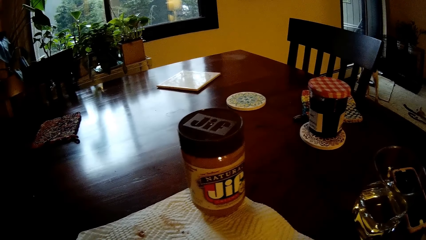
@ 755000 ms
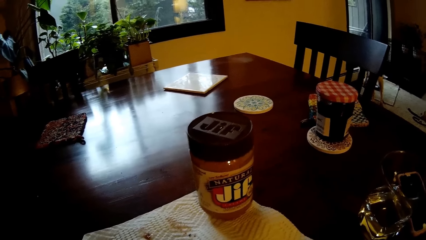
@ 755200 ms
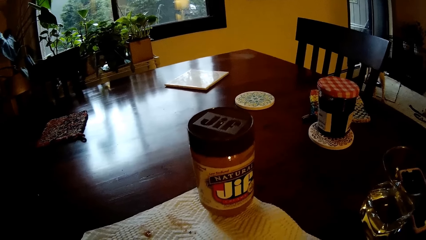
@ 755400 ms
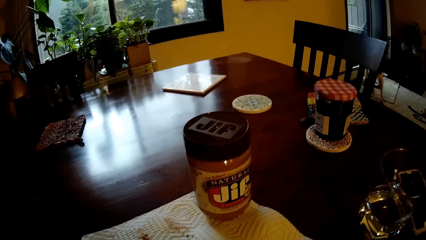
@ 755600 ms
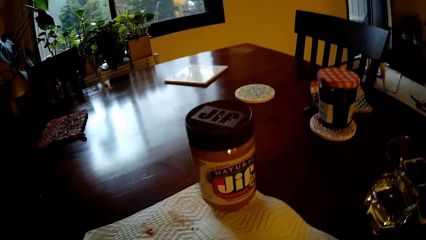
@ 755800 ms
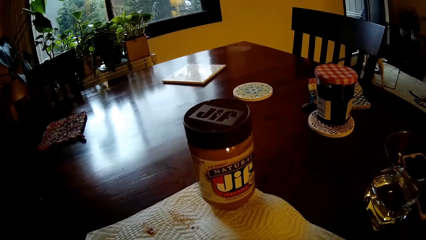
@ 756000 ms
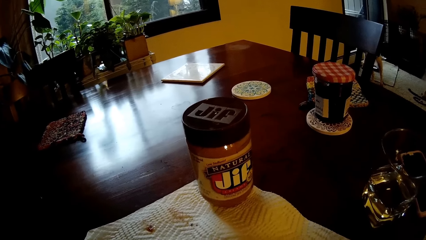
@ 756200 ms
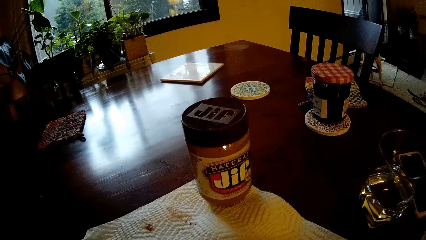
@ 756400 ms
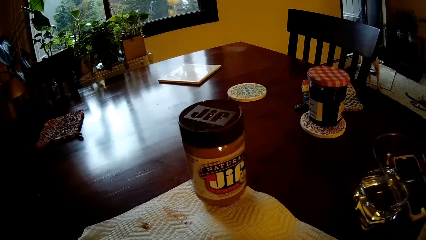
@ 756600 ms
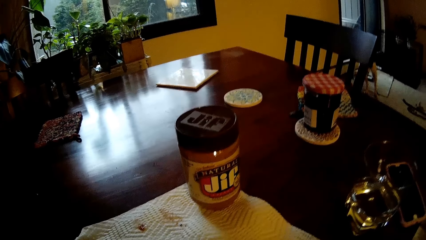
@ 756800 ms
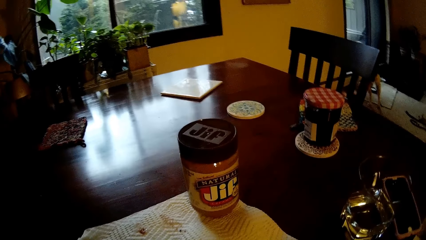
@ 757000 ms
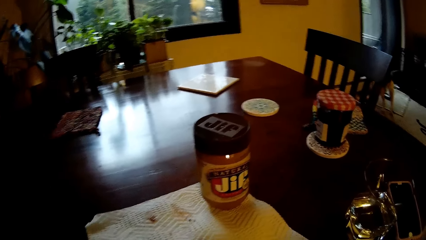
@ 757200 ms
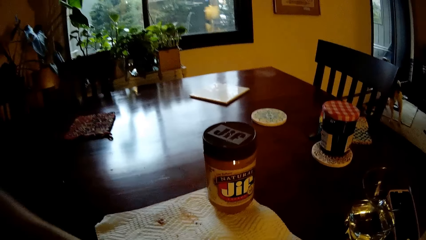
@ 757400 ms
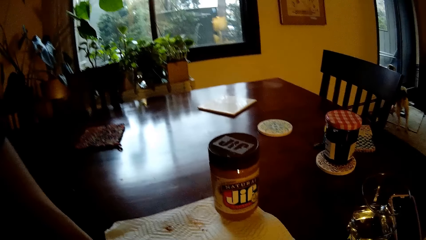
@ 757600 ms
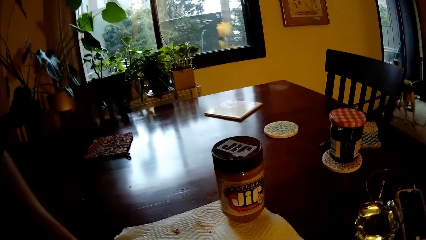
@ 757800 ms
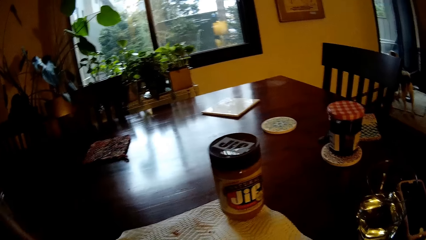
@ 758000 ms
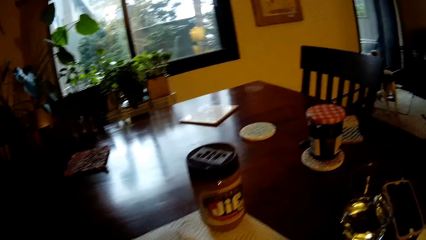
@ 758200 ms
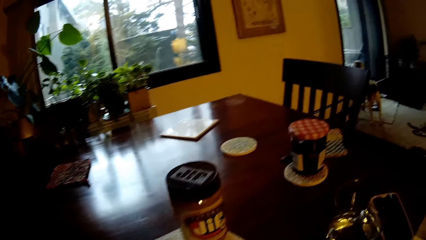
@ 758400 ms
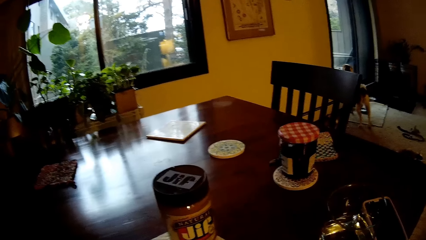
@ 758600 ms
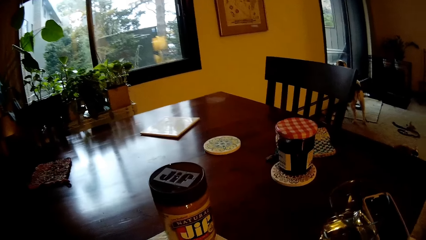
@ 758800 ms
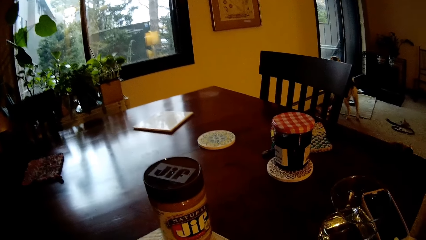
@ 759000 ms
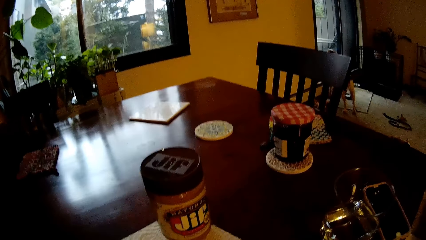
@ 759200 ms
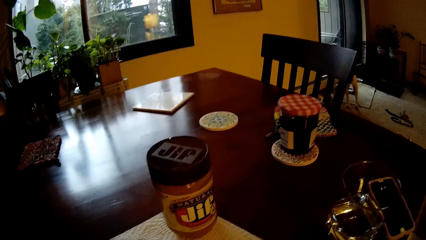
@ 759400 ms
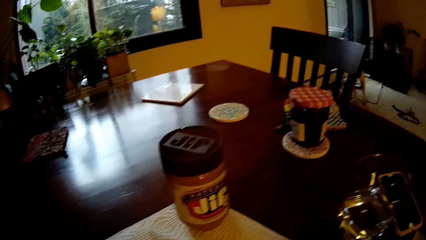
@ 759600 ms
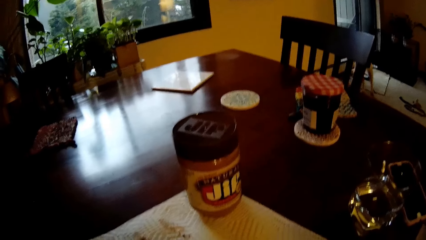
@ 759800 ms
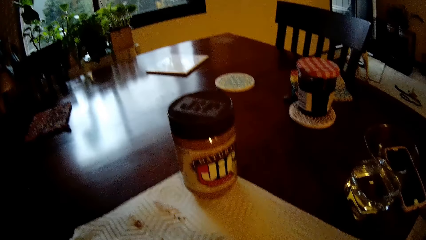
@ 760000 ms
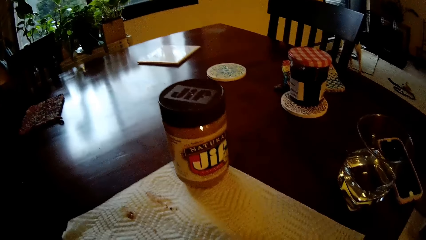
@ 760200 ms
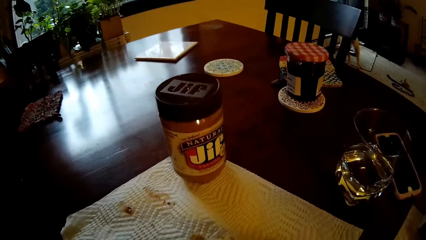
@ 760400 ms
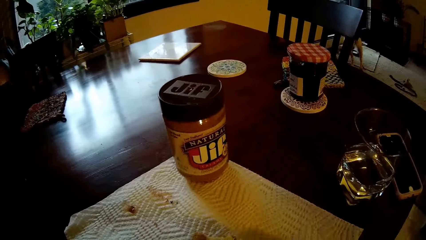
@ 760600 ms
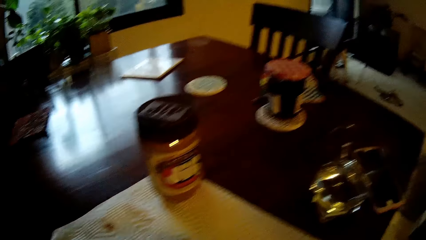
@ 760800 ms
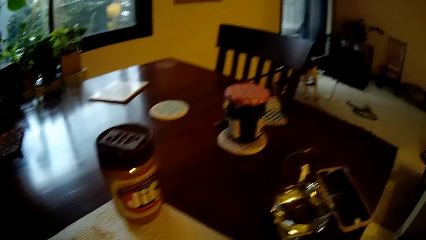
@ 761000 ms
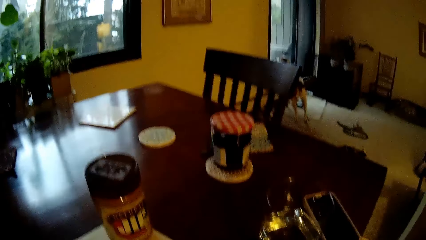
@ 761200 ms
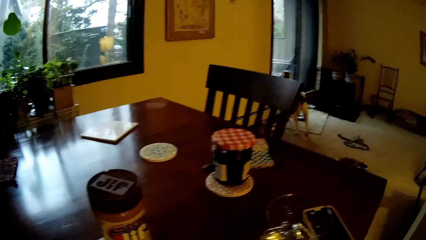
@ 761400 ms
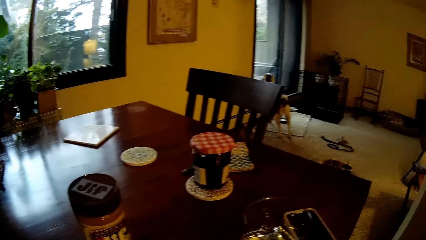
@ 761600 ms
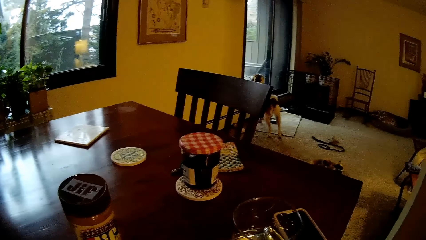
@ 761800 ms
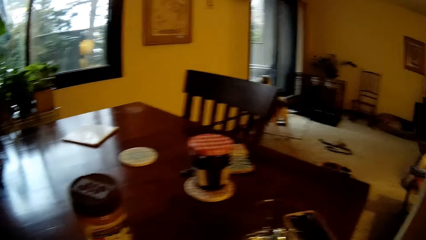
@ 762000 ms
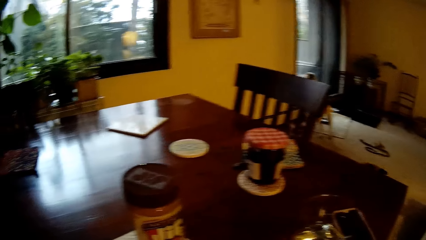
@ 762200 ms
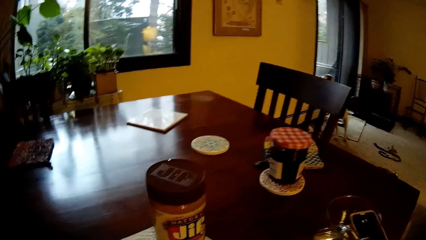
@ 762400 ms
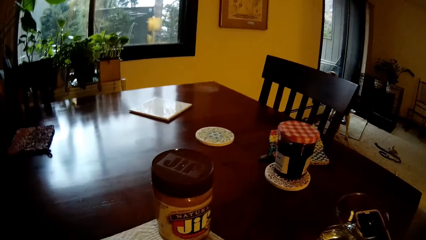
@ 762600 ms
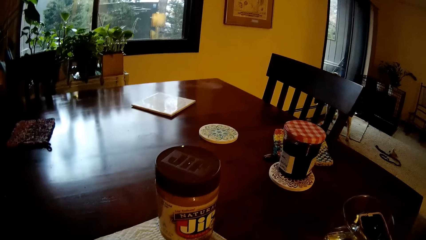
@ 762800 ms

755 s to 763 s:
The camera wearer looks at the table. He moves a cane on the table with his left hand.

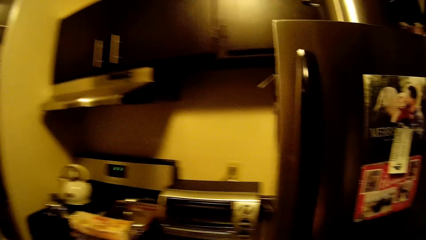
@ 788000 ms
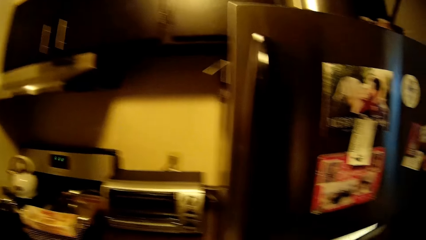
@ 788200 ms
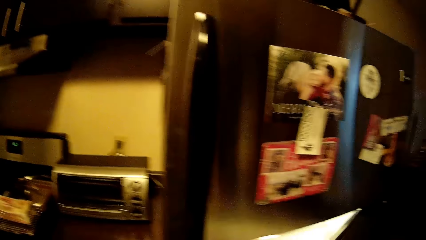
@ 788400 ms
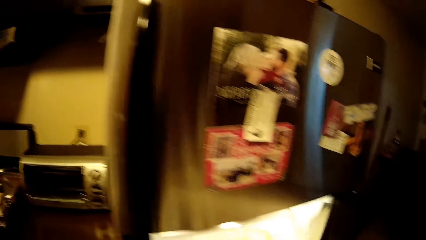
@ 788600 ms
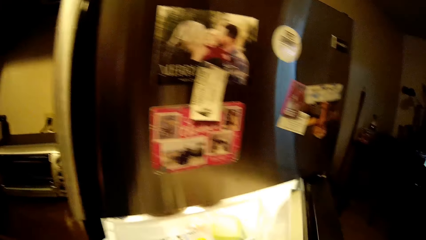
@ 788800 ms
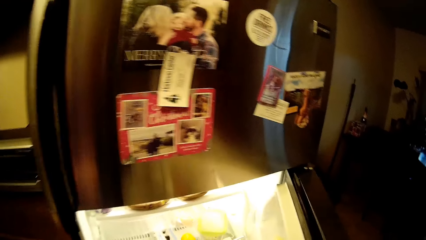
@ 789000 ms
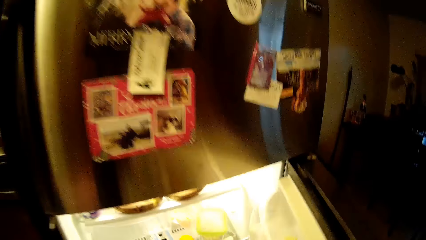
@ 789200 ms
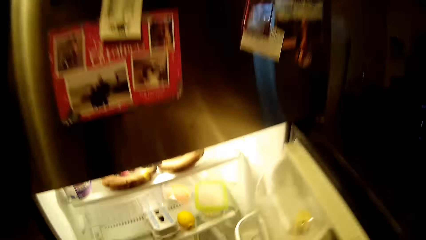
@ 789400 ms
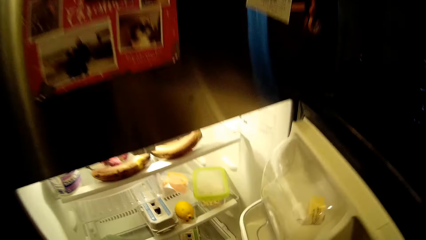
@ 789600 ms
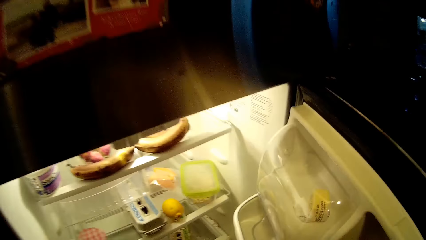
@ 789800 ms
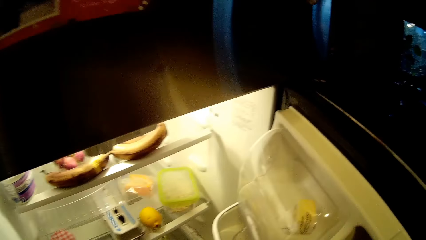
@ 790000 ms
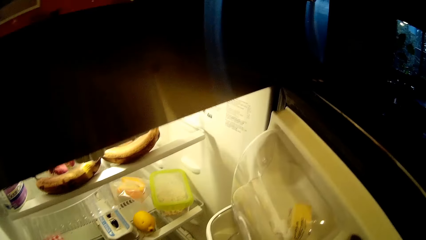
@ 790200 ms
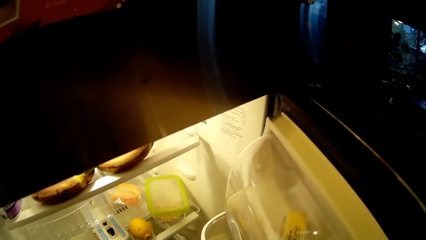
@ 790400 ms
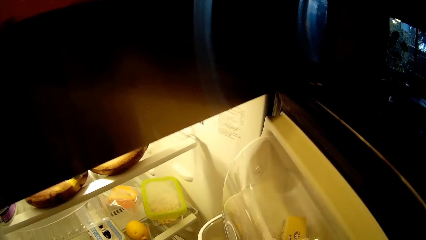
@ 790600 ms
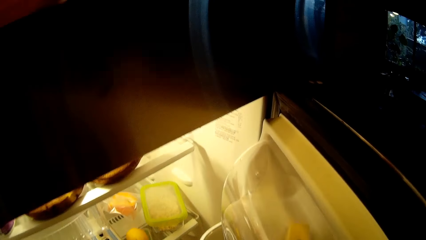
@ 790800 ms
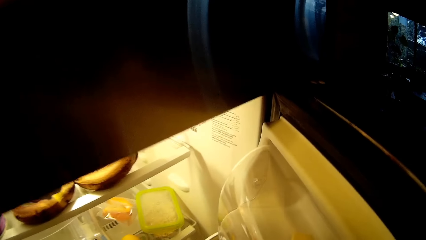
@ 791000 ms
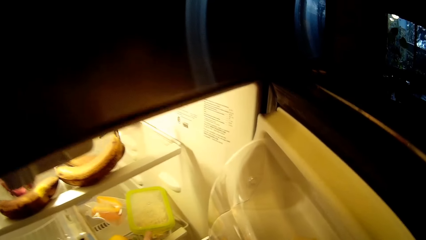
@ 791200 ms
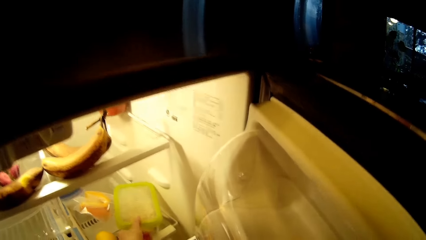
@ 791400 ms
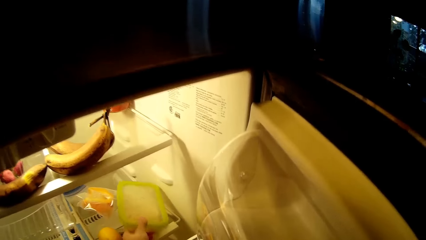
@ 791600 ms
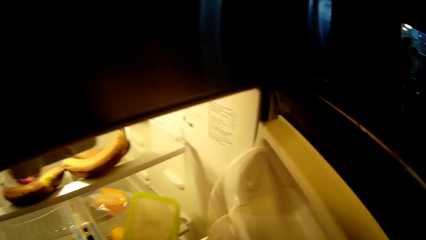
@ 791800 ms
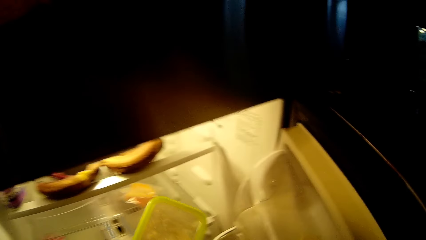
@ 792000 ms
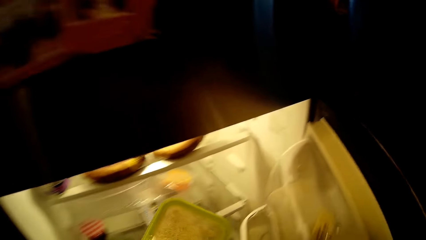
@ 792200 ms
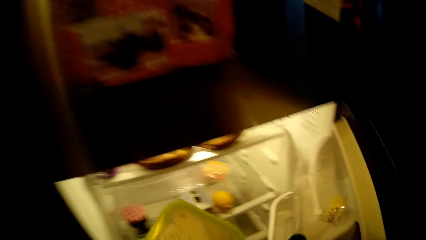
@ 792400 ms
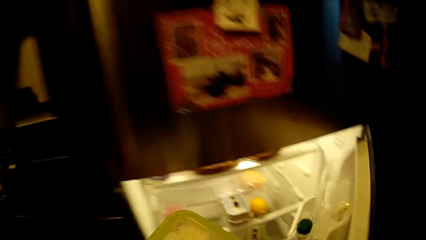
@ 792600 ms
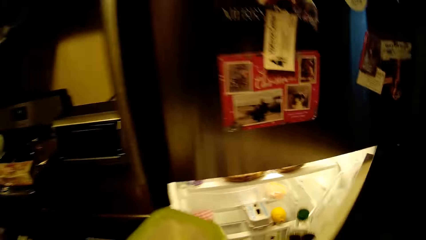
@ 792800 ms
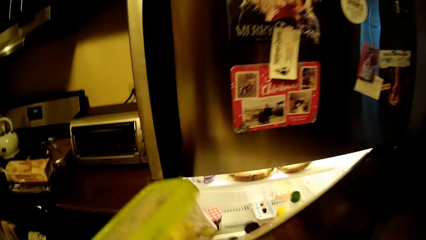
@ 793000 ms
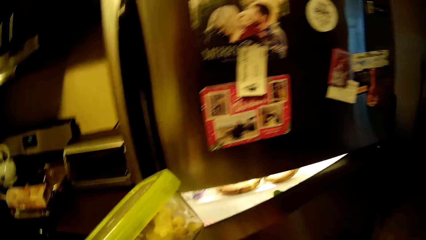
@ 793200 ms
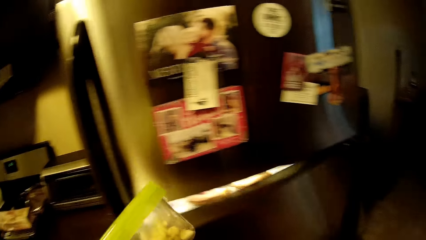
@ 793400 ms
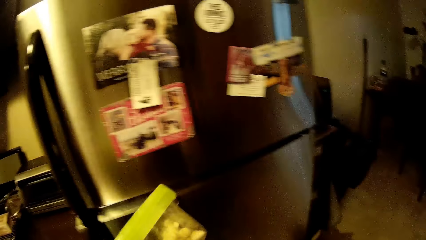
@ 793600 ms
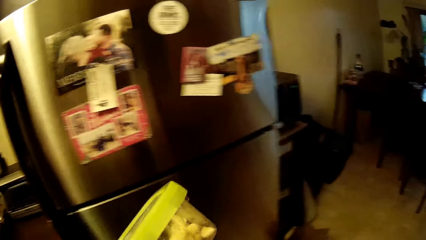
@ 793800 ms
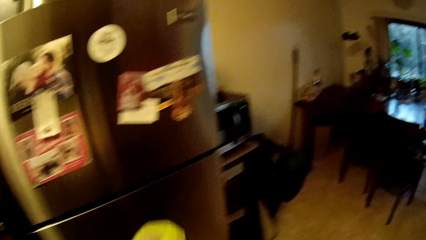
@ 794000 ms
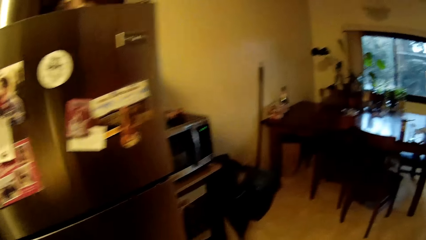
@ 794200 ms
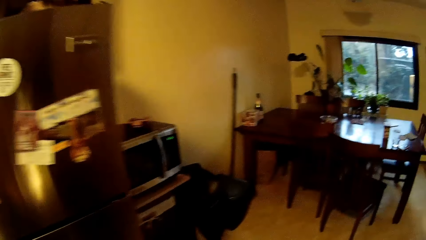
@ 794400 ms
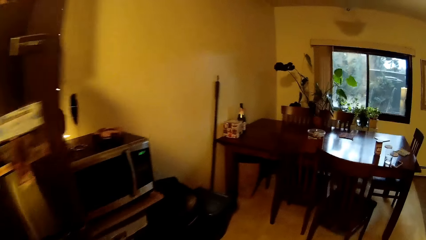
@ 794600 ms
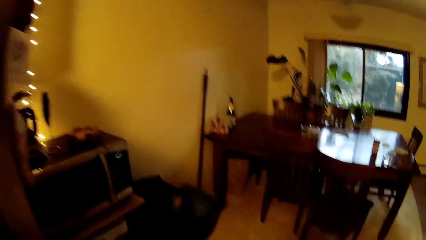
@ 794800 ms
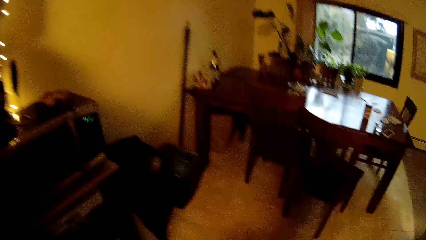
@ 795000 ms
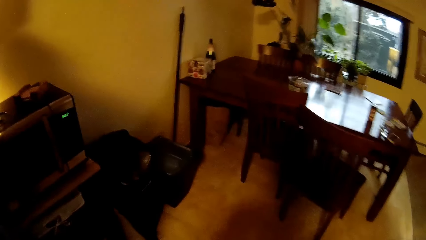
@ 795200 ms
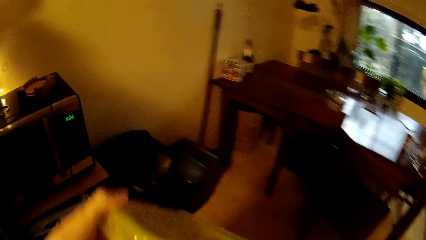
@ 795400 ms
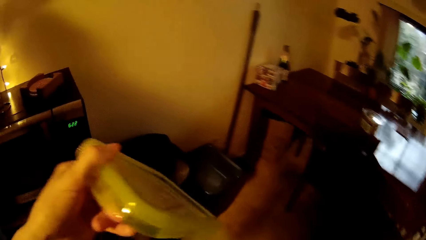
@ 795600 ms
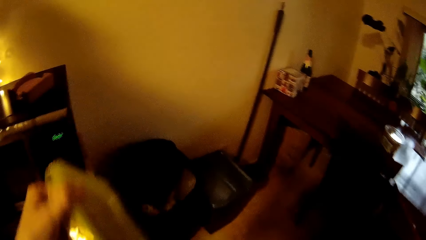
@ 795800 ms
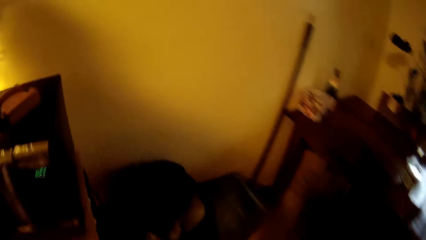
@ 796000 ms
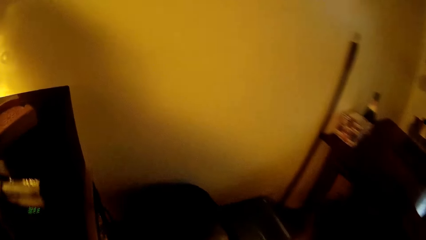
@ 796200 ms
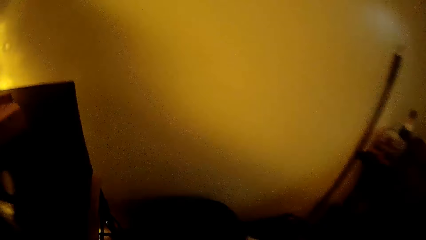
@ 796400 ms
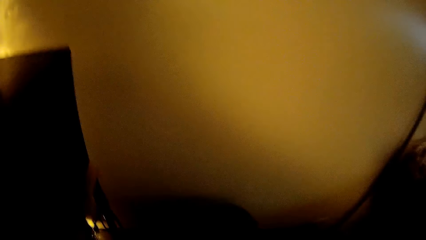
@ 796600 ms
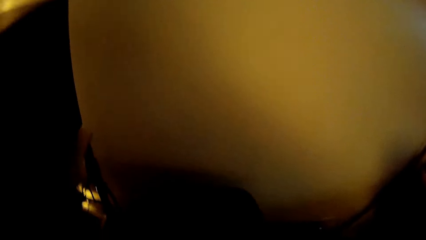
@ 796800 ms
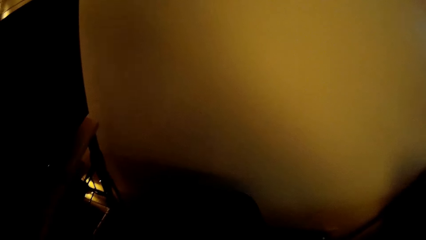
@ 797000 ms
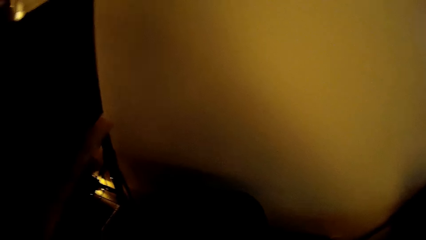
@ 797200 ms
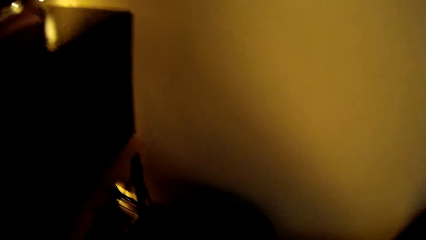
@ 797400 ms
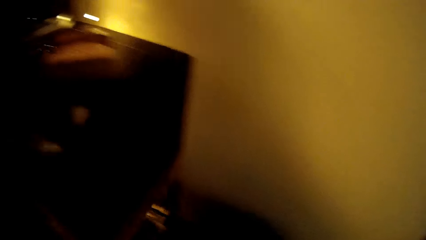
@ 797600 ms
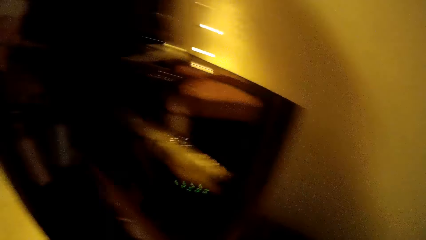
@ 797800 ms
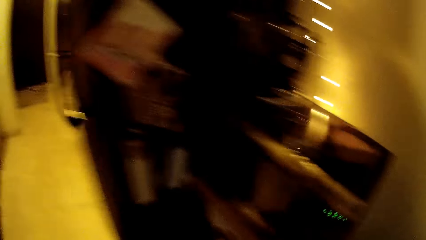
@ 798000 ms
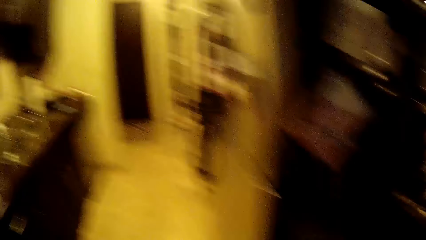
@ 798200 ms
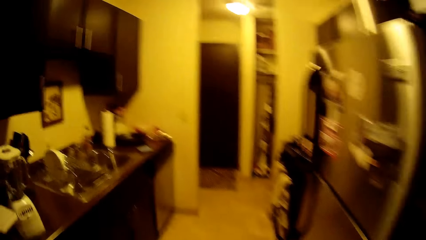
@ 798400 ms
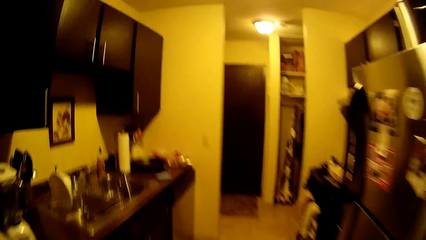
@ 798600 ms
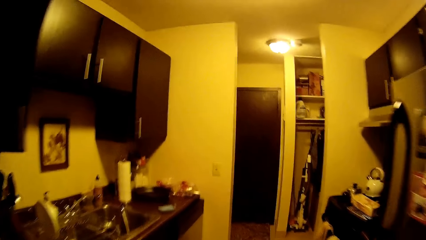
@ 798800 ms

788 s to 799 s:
The camera wearer opens a refrigerator with his right hand. He puts the jar of jam in the refrigerator with his left hand. He picks up a covered plastic bowl from the refrigerator with his left hand. He closes the refrigerator with his right hand. He walks in the house. He trashes the rice in the plastic bowl into the bin.
